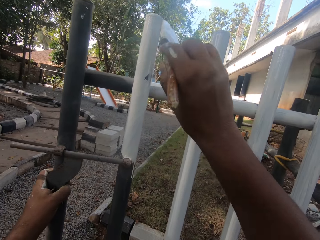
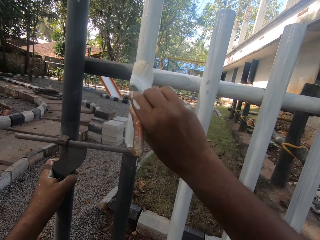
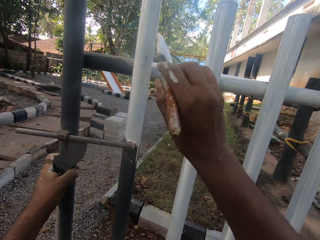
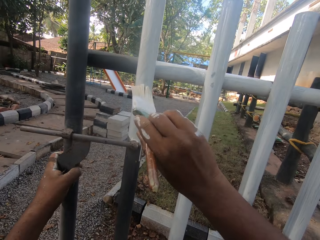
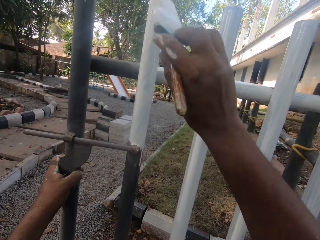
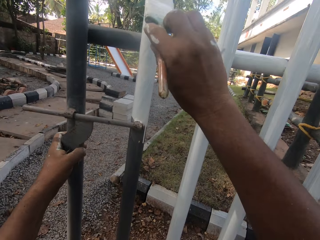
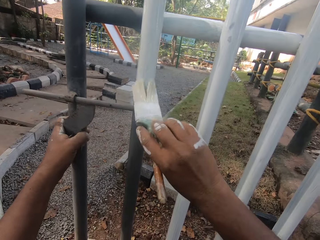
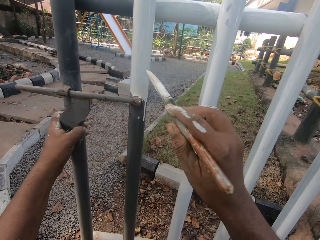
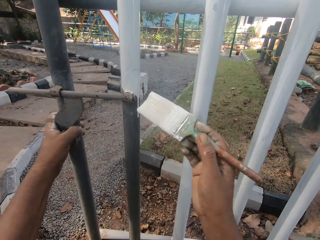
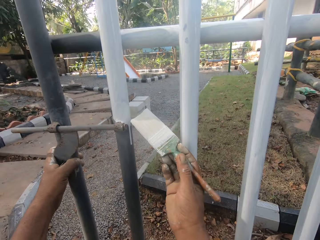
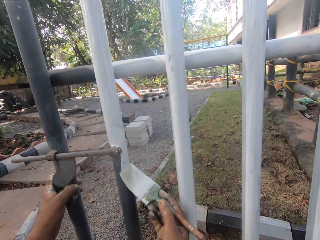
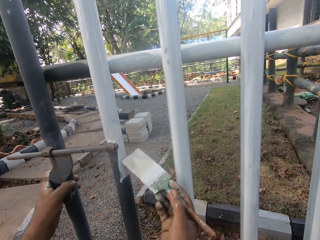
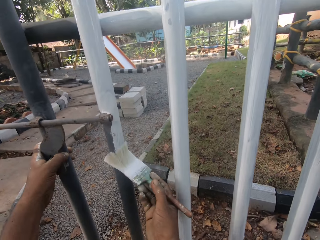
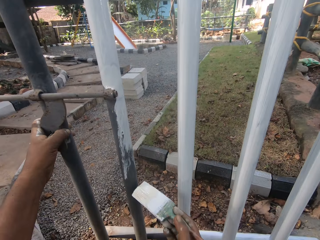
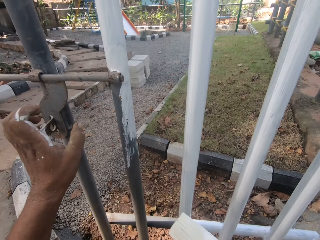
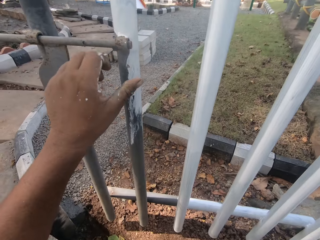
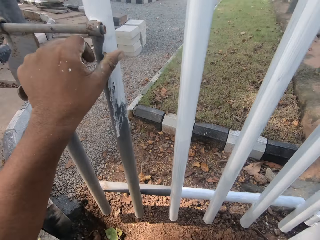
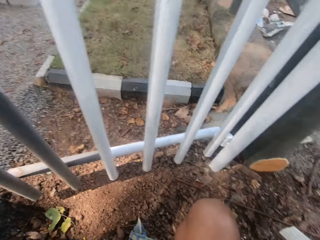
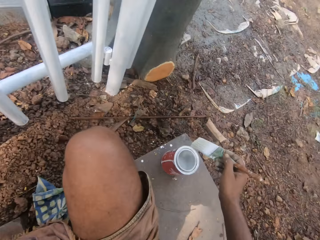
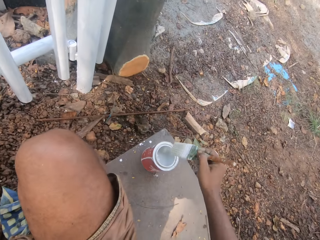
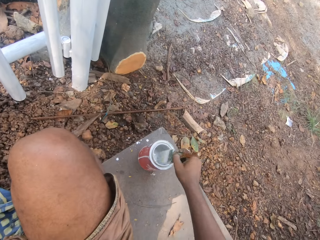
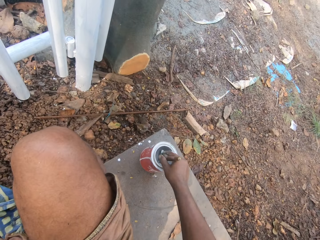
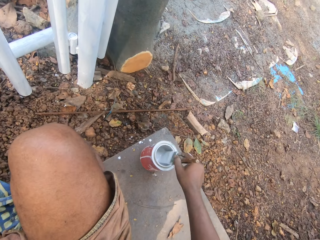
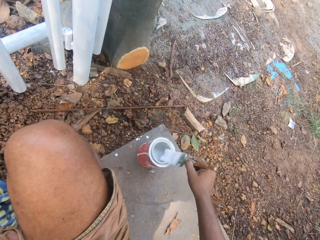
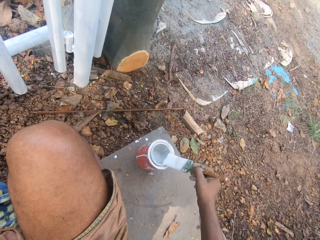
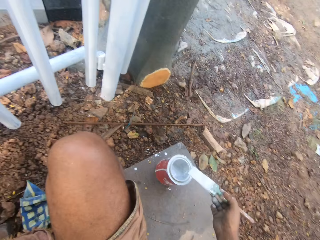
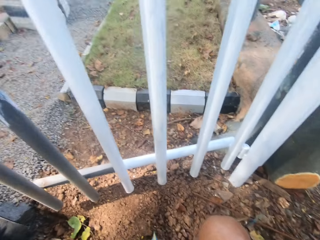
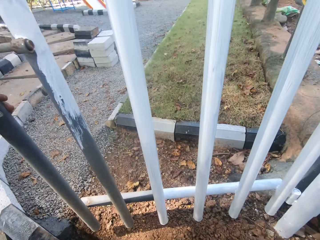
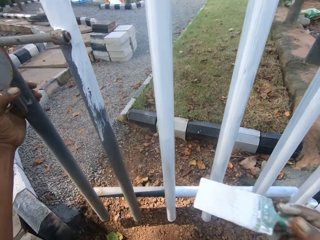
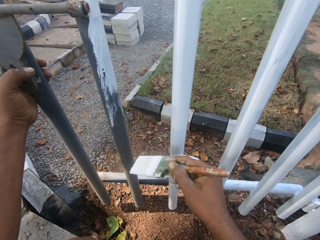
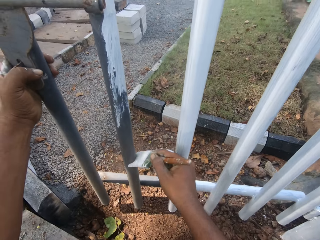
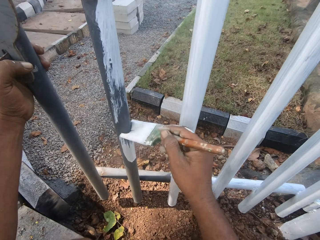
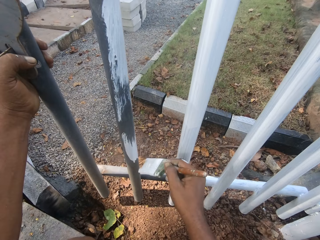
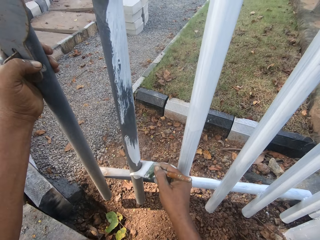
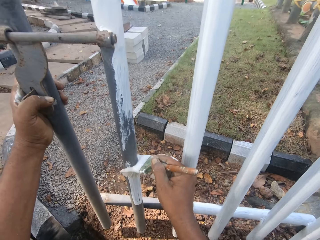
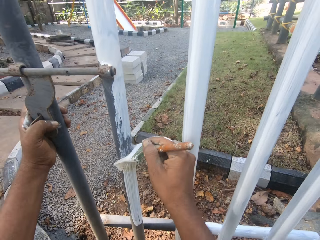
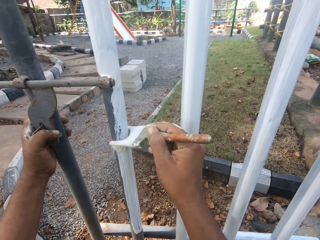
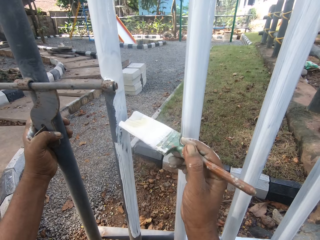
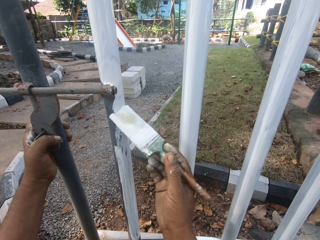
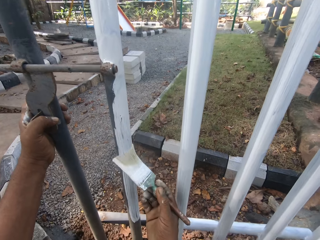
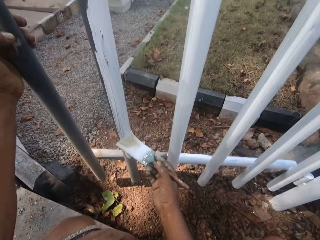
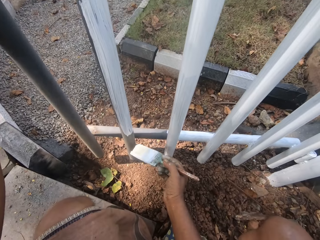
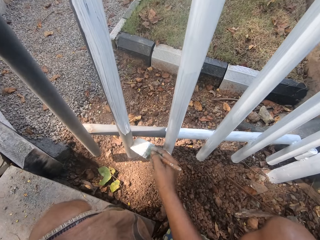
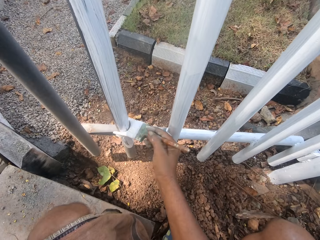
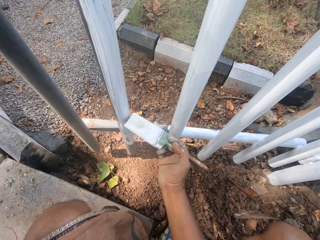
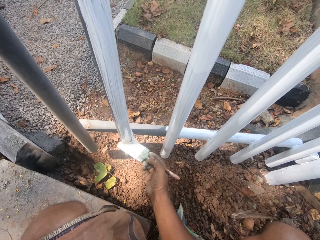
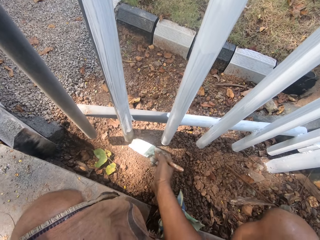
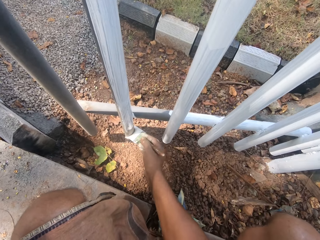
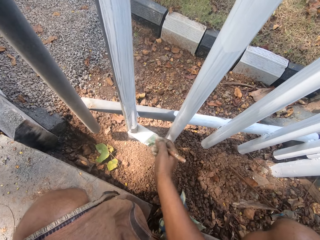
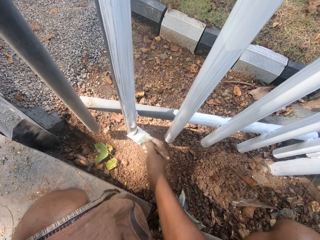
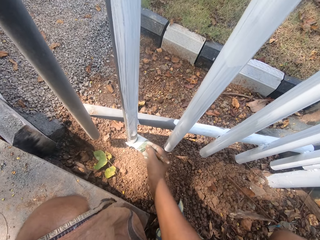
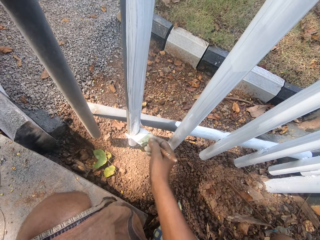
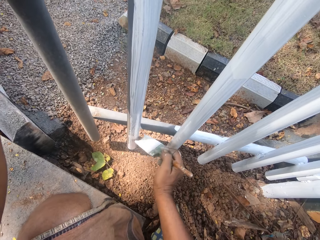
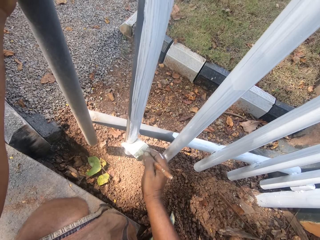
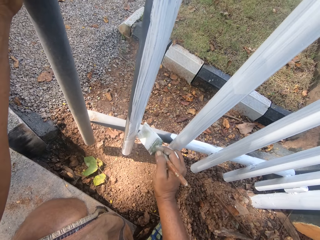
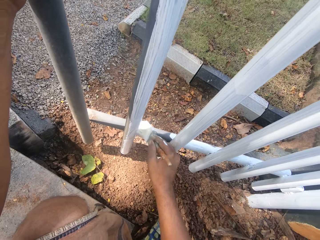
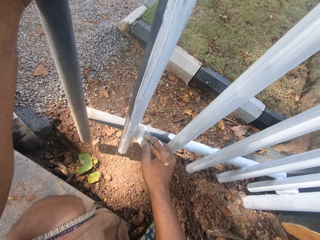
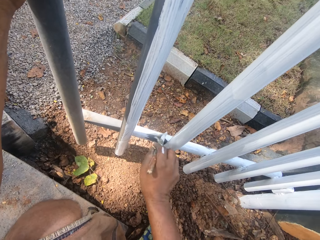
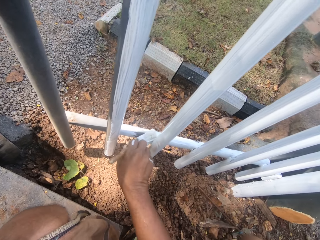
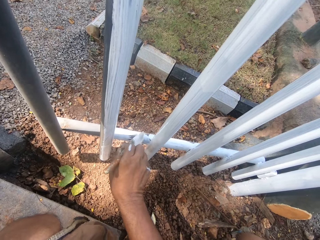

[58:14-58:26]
The camera wearer turns around. They dip a brush in a paint can. They turn around. They paint on the gate.

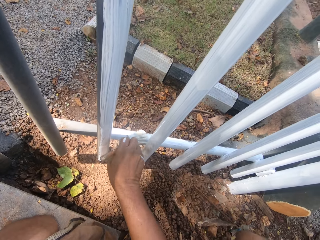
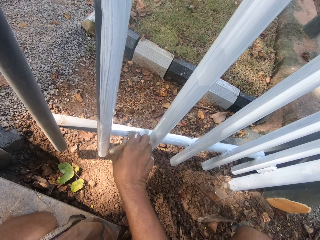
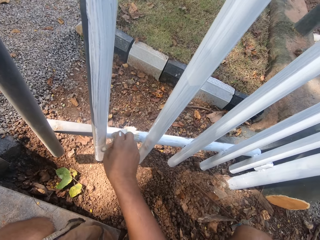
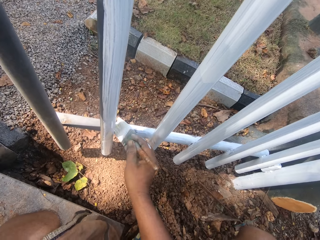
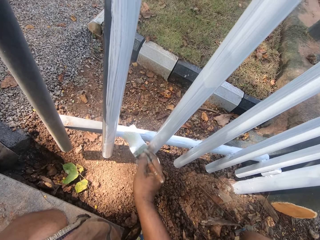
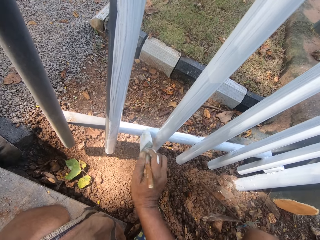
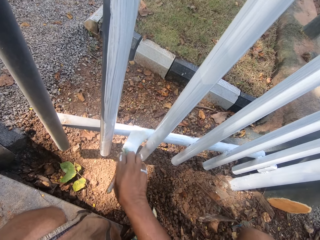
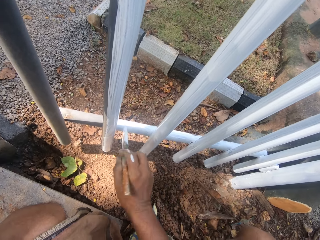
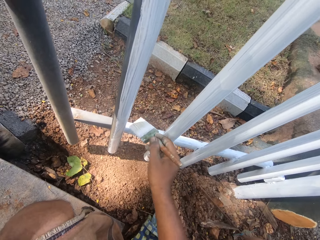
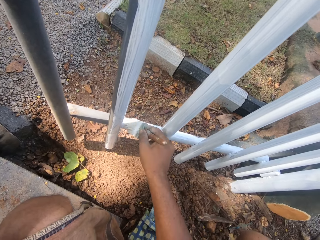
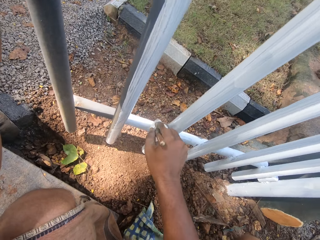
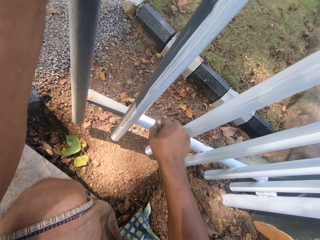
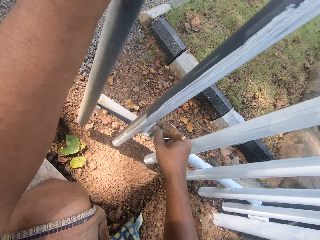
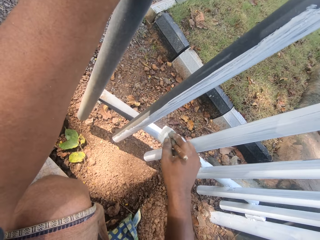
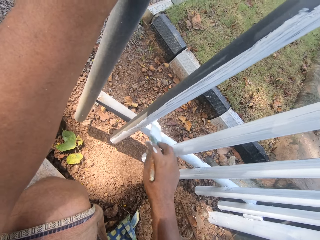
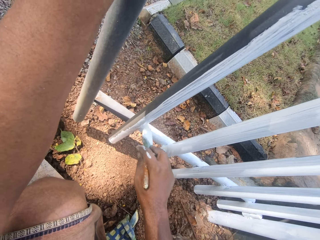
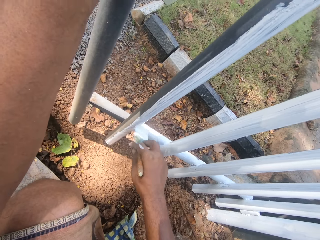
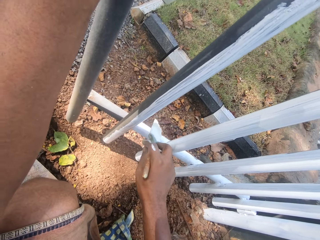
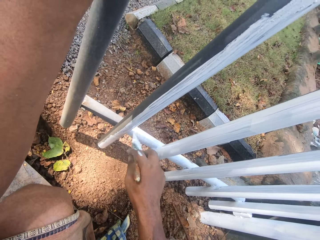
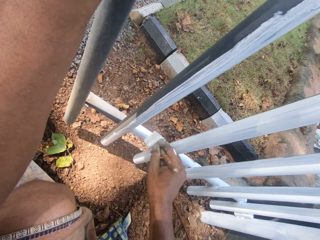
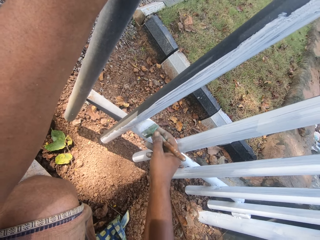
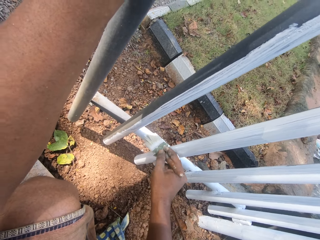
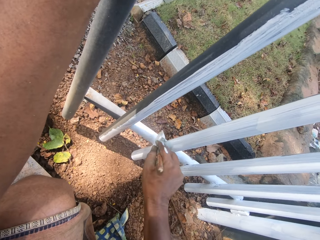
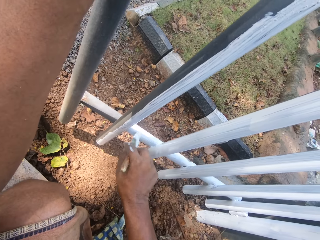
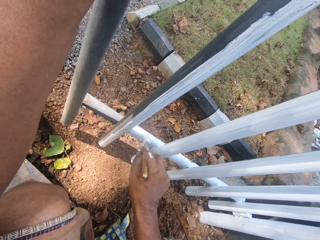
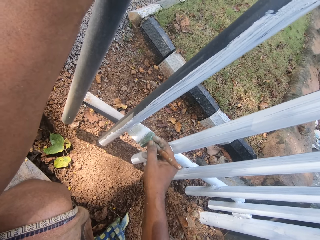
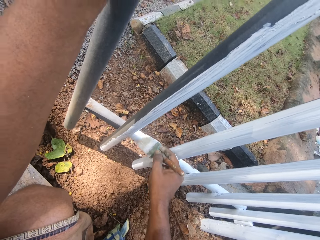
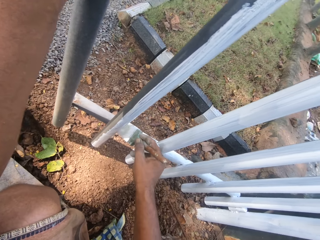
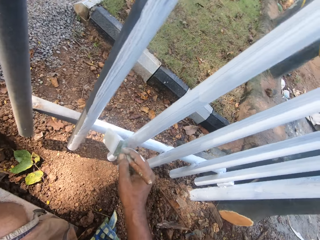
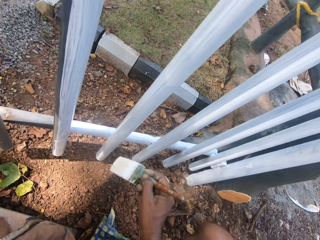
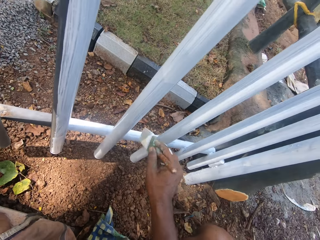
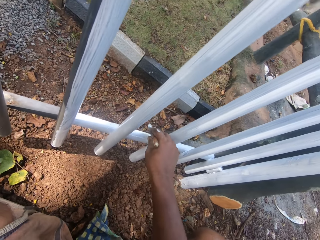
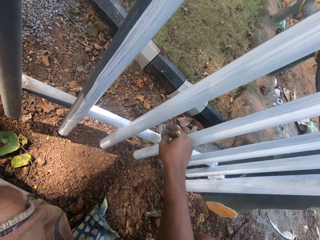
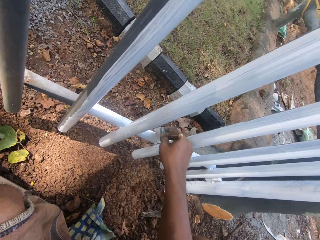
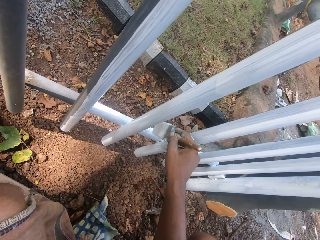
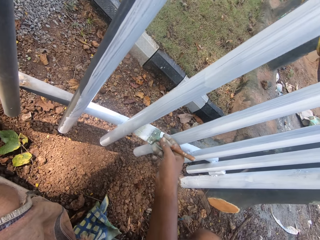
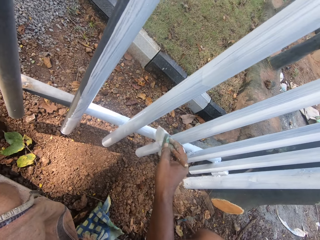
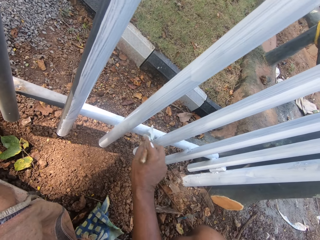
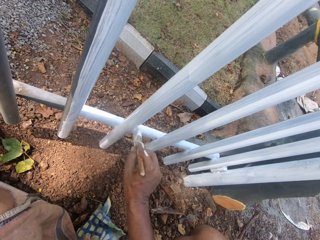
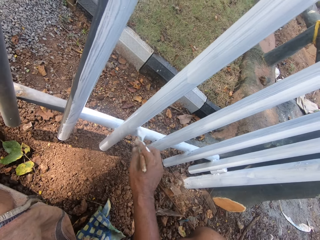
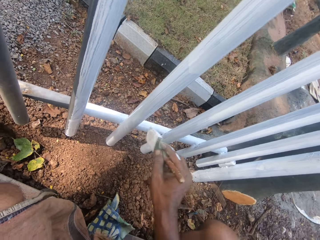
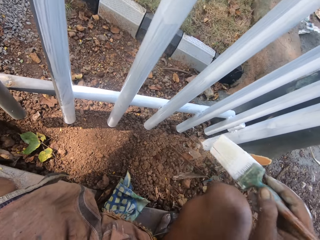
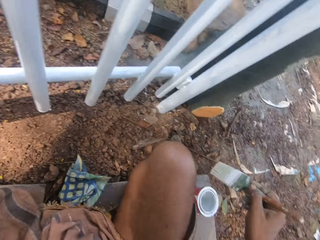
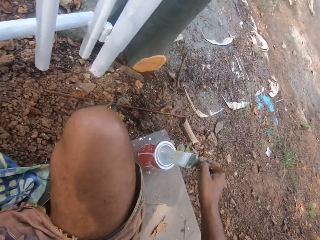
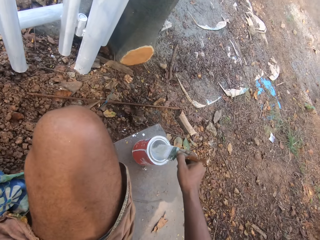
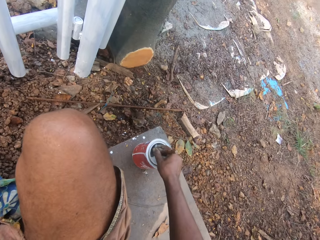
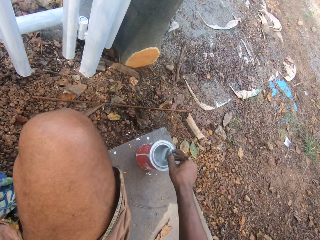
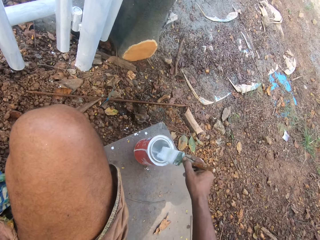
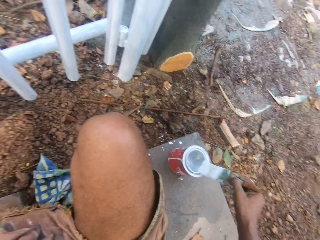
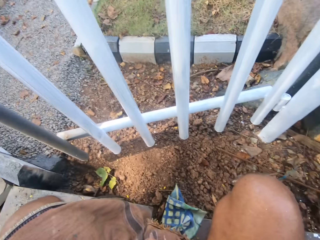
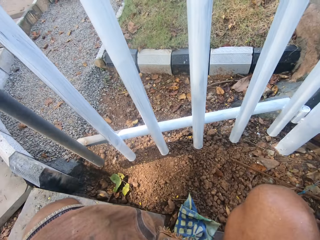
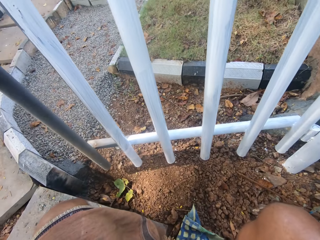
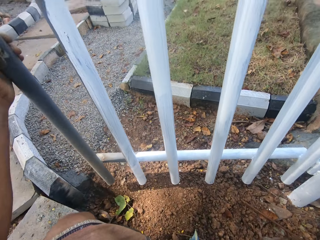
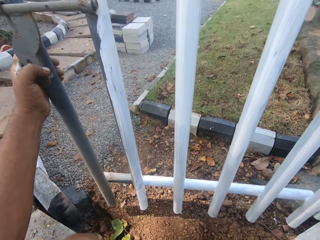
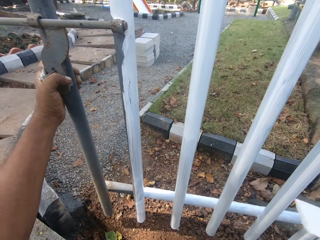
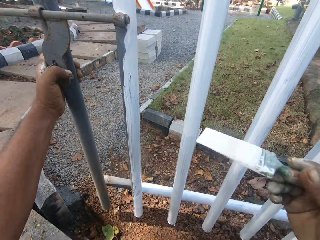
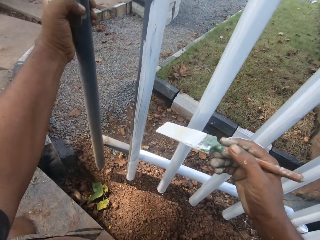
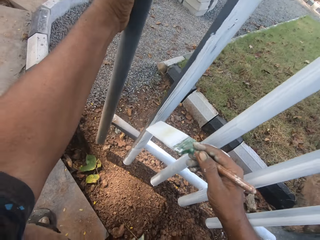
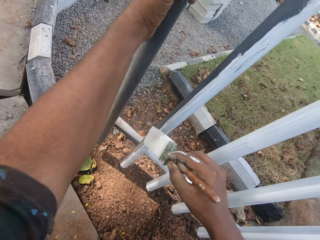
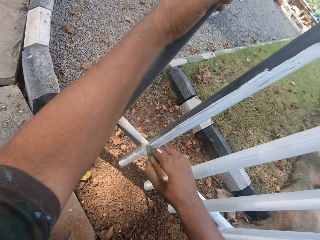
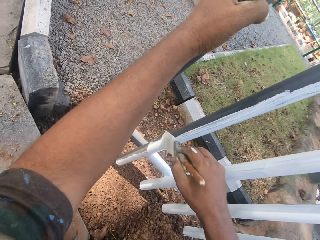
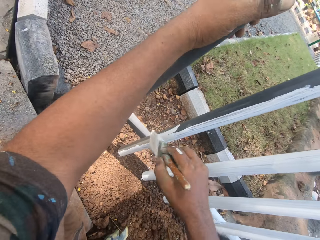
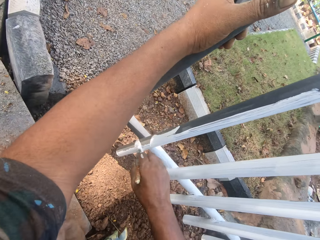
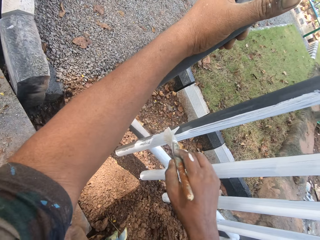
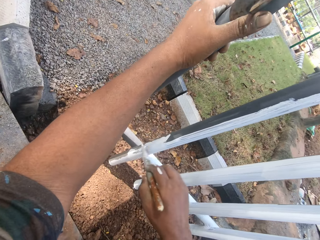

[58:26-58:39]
The camera wearer dips a brush in a paint can. They turn around. They paint on the gate.
